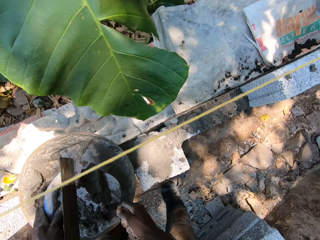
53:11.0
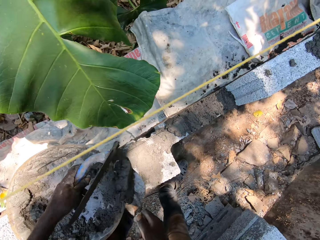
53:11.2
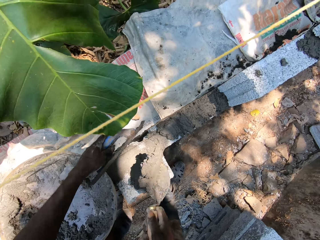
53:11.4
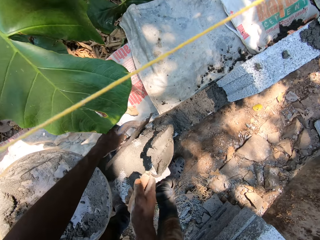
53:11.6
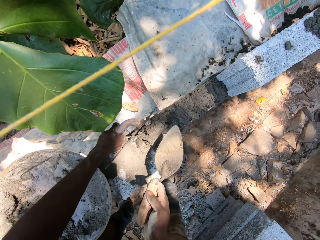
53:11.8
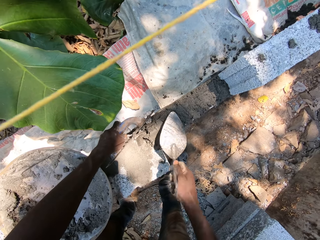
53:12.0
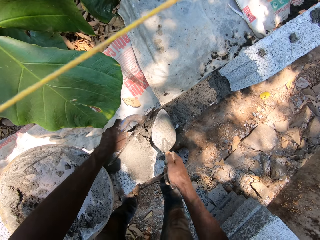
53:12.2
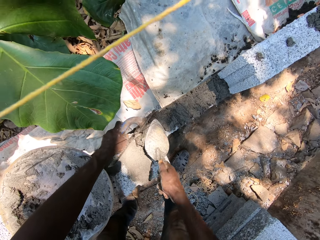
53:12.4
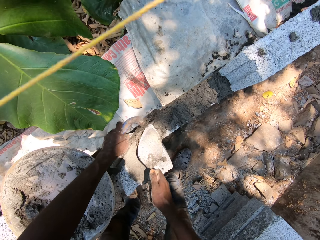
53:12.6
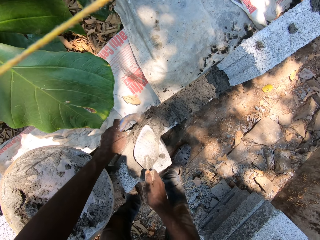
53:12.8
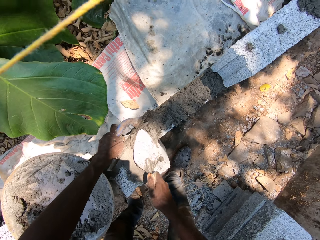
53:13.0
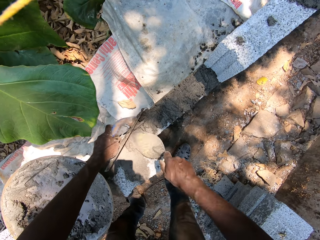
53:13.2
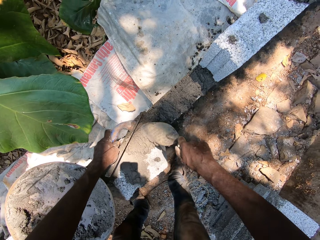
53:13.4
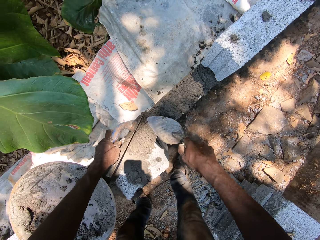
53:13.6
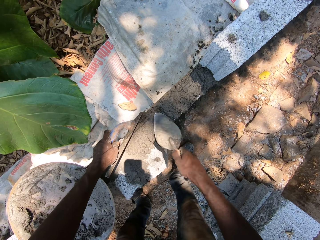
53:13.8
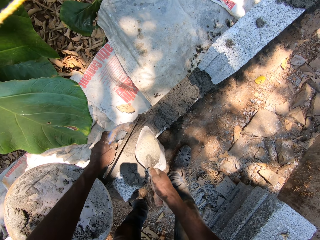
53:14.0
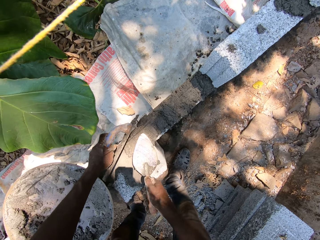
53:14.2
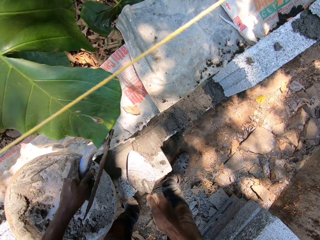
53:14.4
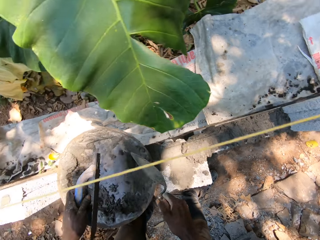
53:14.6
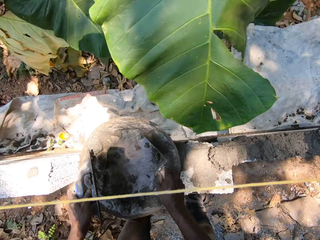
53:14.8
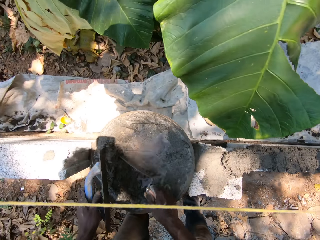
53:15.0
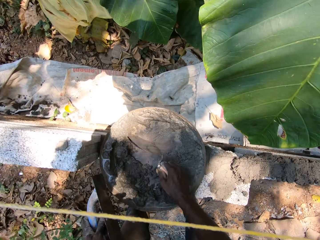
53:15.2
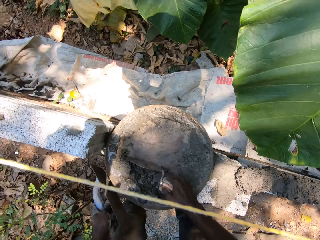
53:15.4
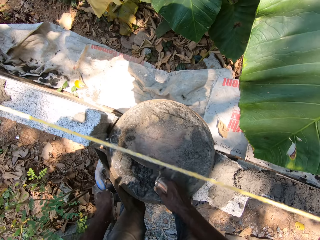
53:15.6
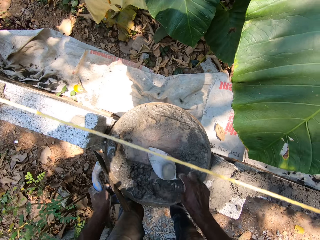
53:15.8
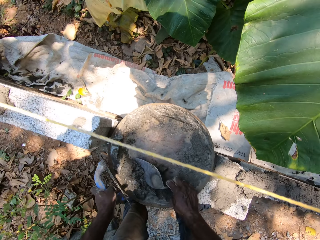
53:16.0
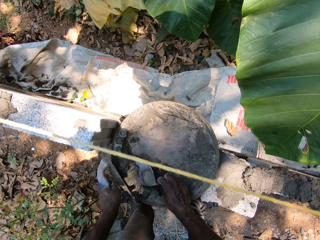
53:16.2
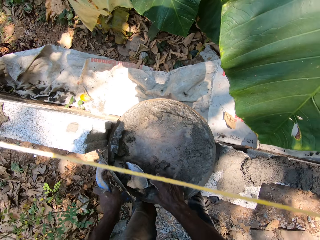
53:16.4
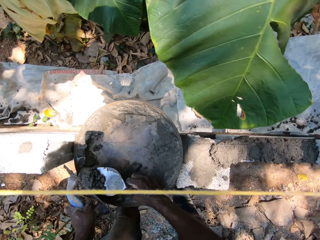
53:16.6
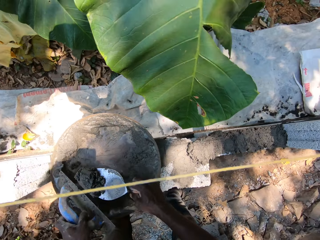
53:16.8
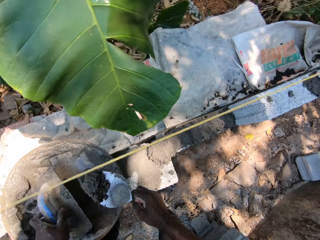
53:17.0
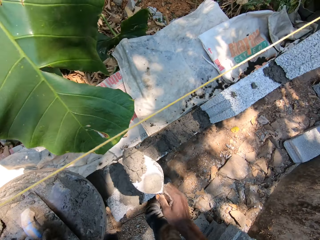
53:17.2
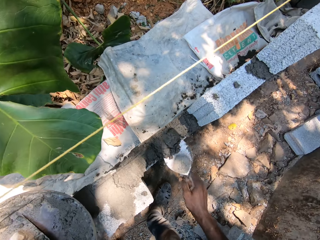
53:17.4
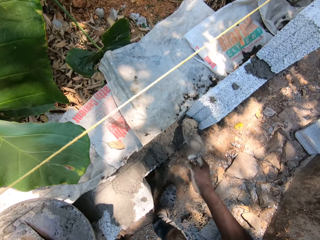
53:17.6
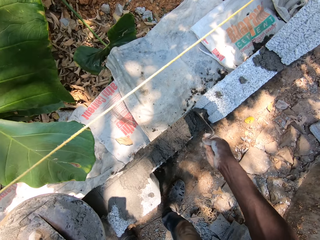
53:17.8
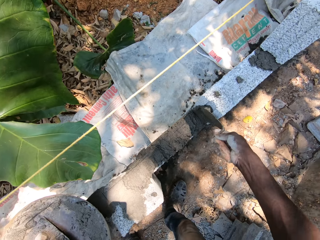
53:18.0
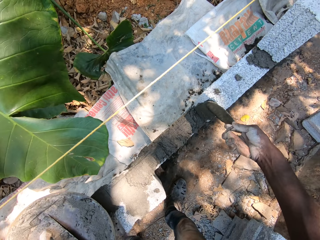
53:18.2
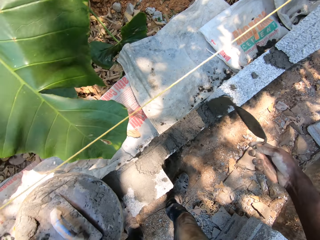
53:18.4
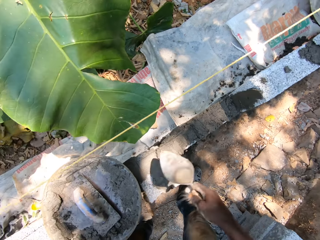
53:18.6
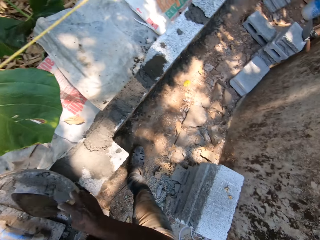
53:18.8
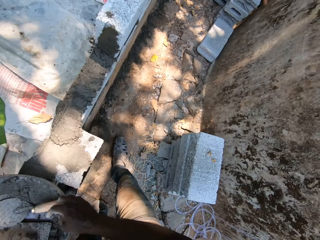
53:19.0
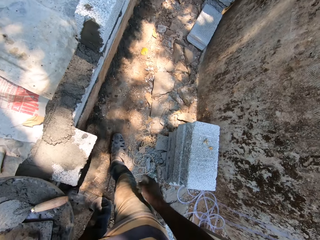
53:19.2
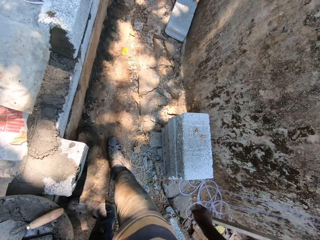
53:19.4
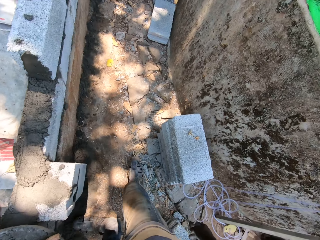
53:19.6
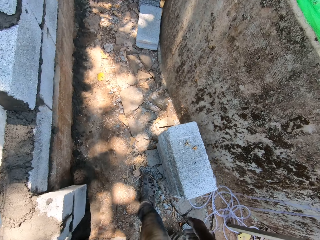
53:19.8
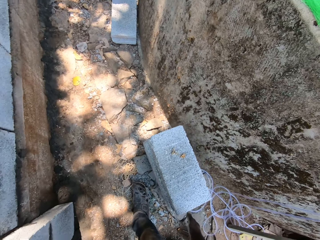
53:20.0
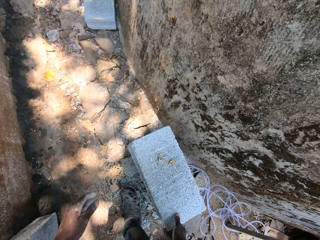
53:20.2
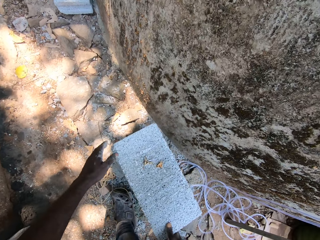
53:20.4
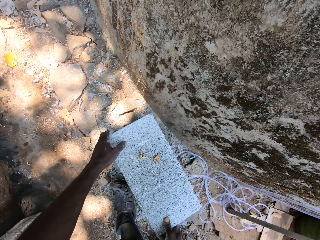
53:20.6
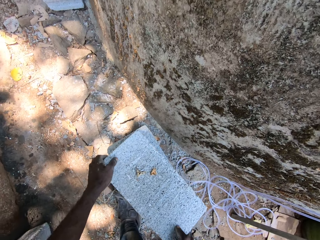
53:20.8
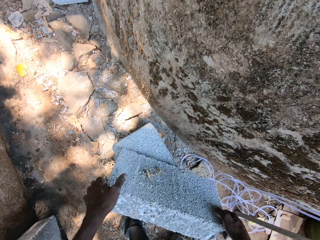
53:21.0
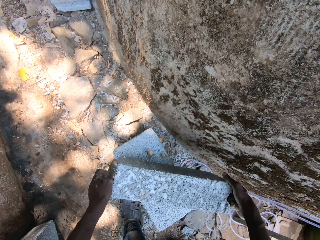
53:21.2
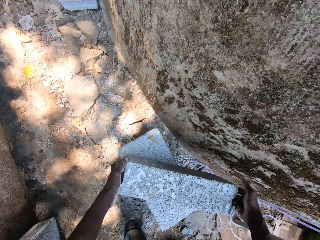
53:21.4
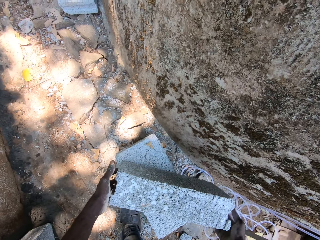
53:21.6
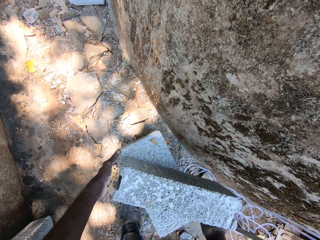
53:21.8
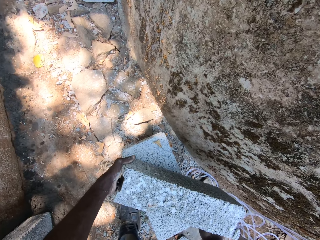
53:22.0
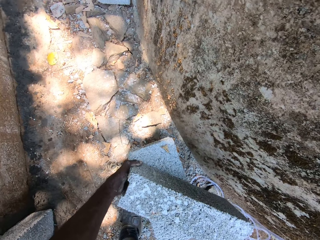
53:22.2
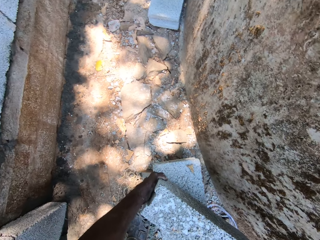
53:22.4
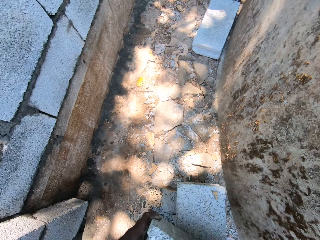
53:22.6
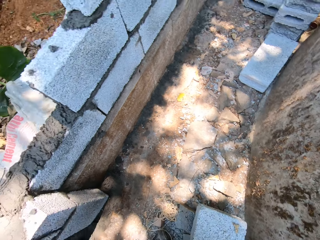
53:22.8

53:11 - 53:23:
The camera wearer plasters the blocks with the scraper and plastering trowel in both hands. He packs cement mortar from the pan with the scraper and plastering trowel in both hands. He plasters the blocks with the scraper in his right hand. He drops the scraper in the pan with his right hand. He carries a block from the ground with both hands.

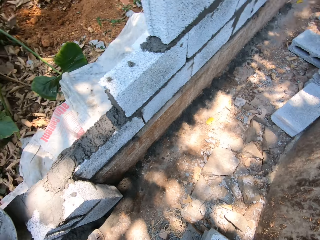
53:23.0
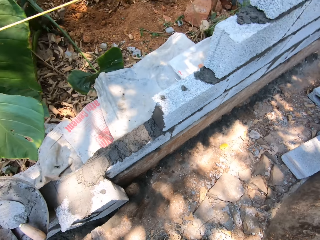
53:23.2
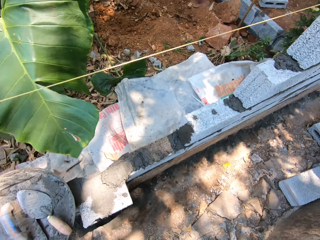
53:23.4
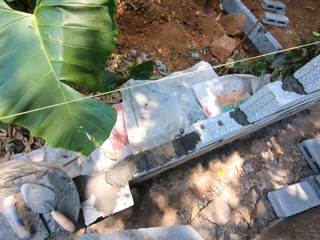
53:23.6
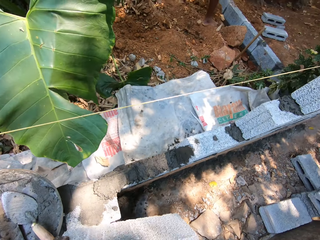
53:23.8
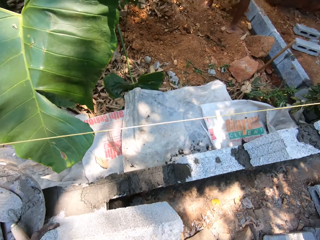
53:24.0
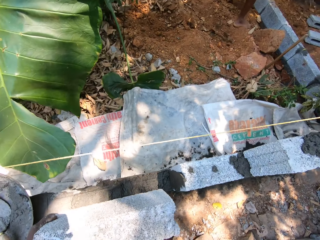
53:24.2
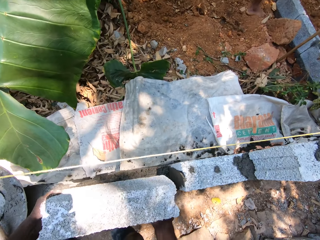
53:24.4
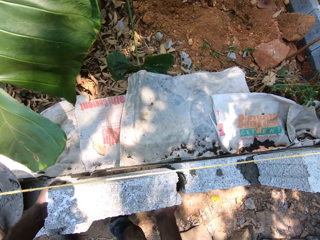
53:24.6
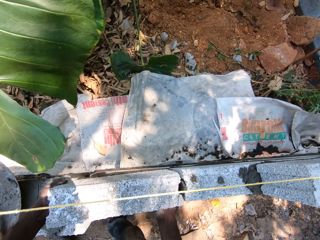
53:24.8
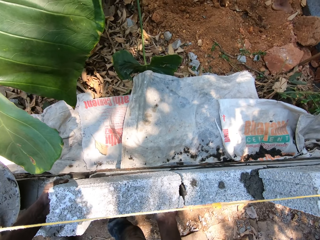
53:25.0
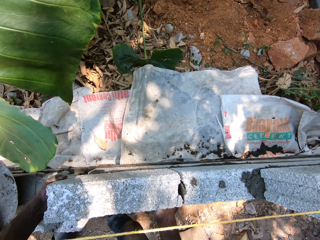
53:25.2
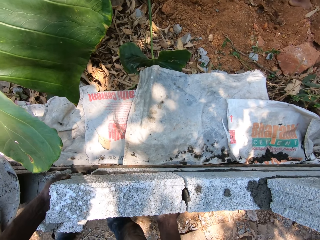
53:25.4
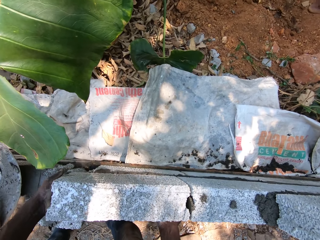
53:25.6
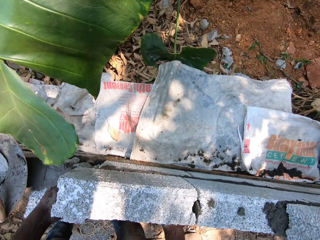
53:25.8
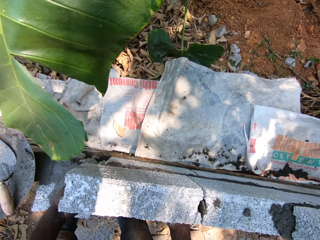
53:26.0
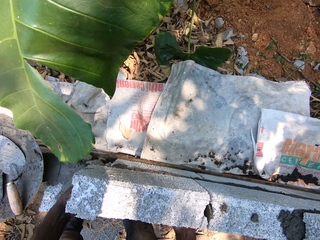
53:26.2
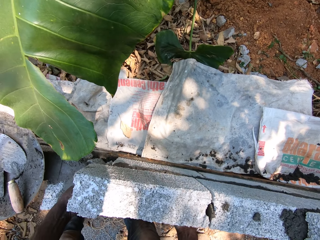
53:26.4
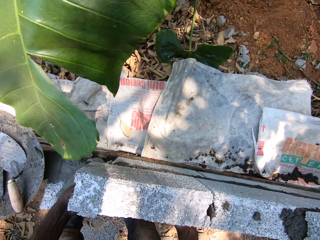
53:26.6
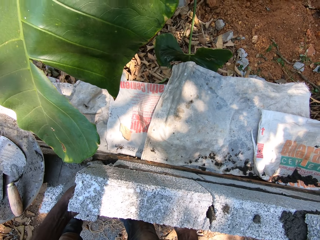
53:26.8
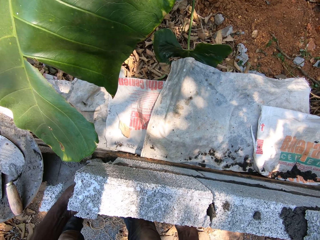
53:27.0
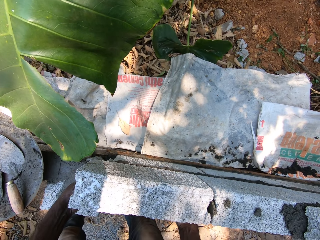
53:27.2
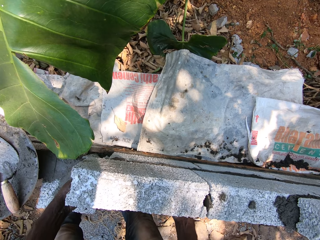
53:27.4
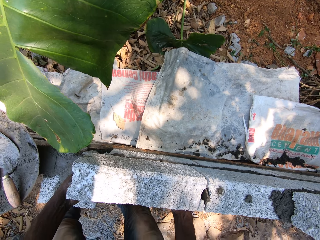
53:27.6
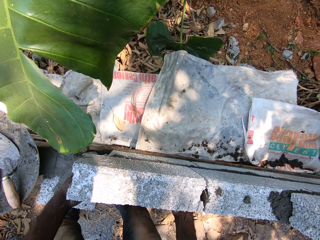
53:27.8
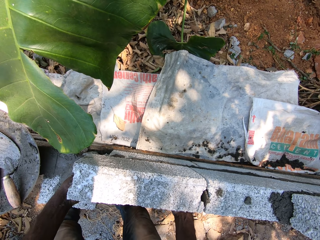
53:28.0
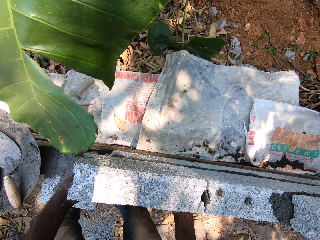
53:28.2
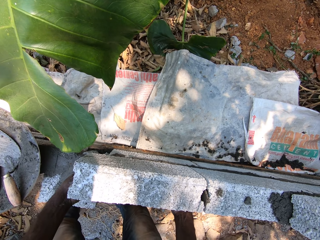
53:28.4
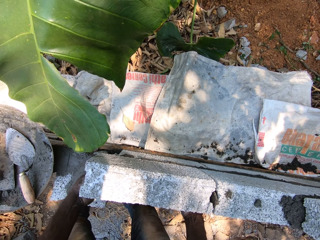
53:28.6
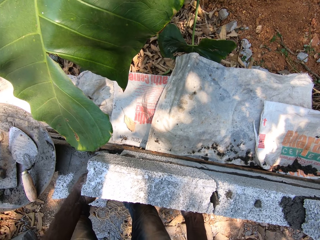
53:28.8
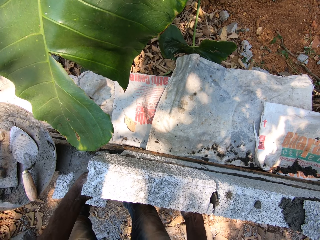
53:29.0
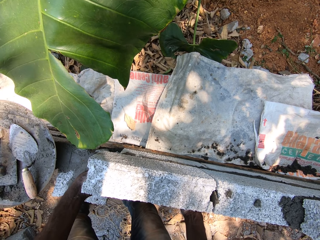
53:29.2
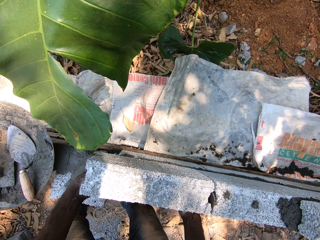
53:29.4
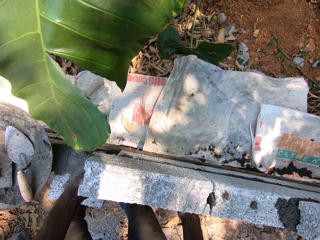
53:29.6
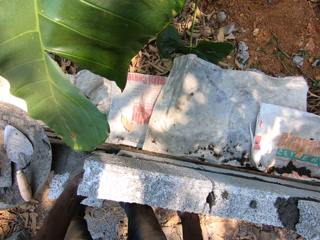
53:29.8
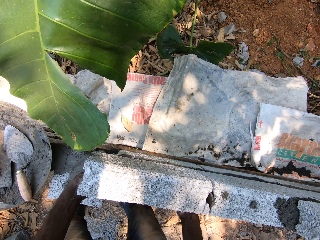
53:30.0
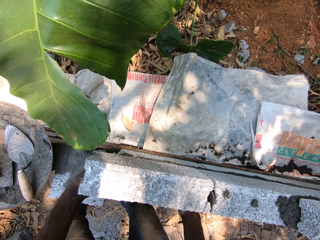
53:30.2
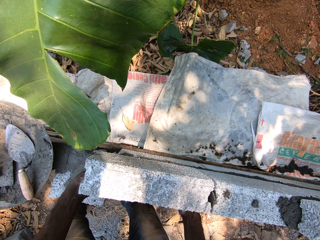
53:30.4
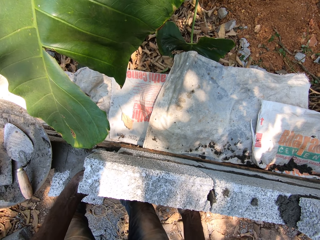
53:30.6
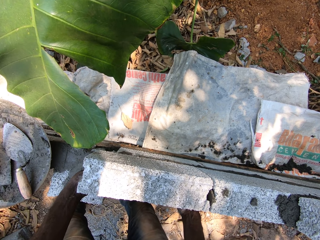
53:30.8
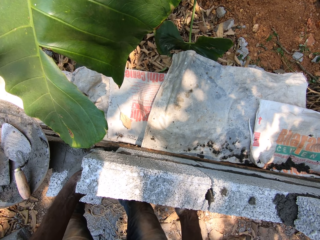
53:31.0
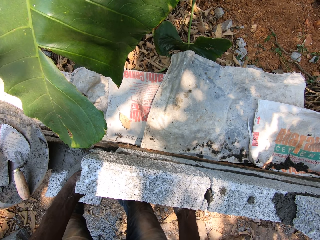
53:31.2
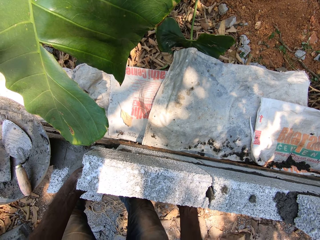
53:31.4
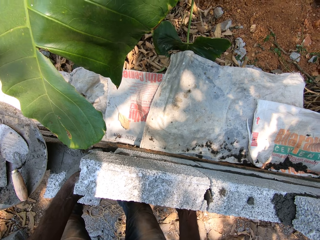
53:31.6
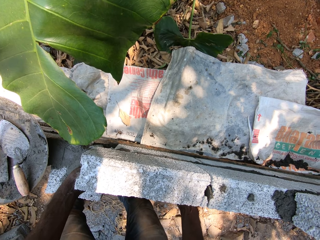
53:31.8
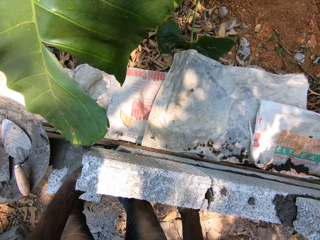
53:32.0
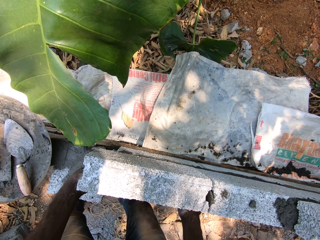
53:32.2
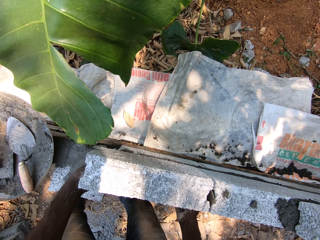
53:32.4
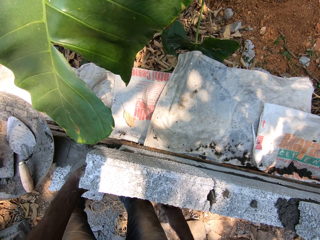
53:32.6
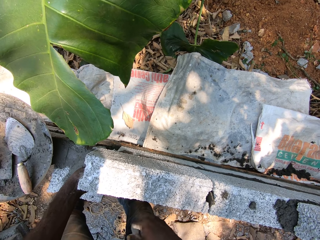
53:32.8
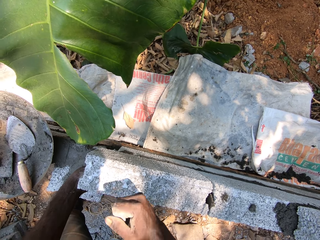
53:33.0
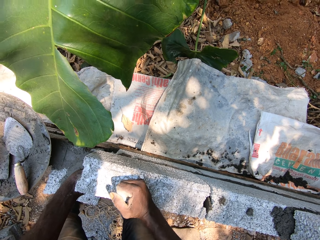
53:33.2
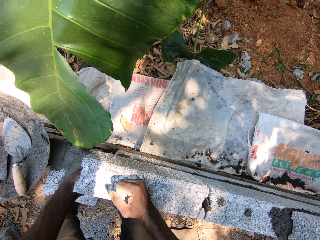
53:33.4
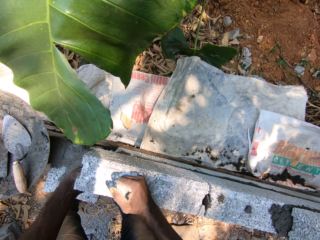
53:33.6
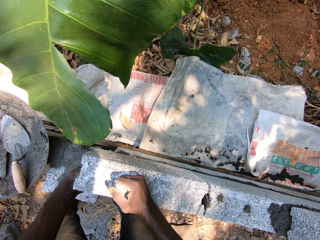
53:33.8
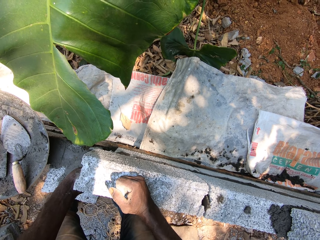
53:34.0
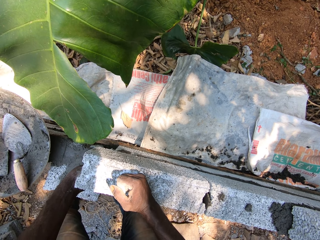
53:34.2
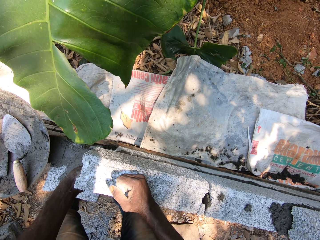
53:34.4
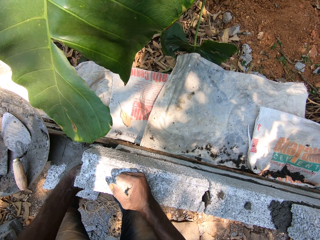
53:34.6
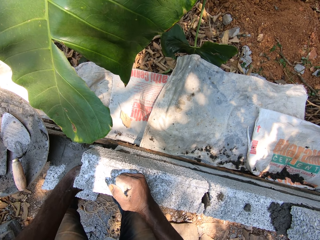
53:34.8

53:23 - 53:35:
The camera wearer lays the block on the plaster with both hands.
